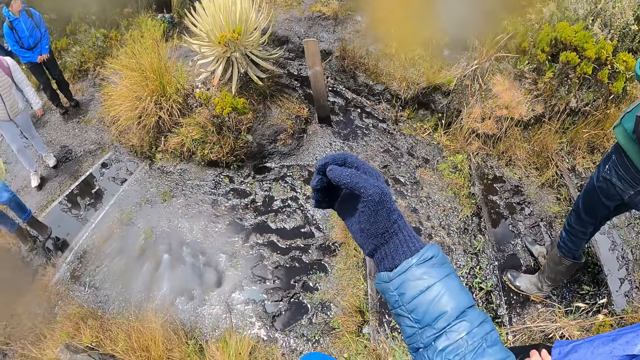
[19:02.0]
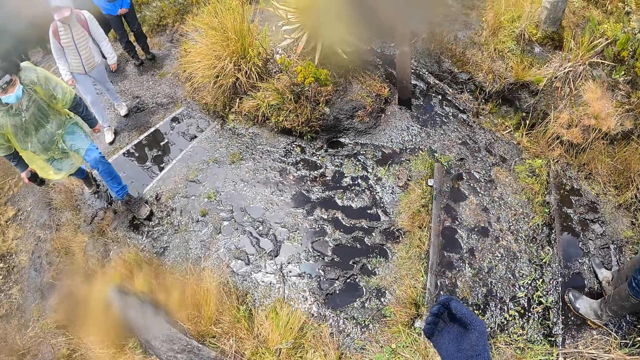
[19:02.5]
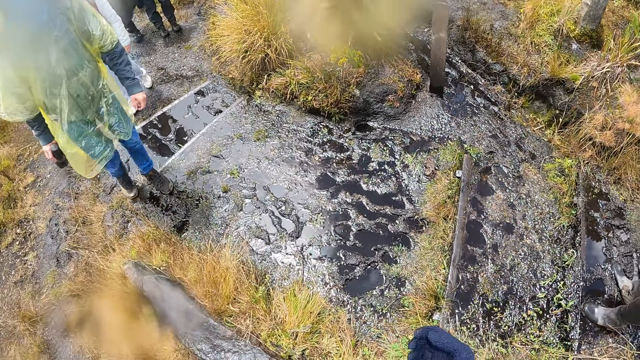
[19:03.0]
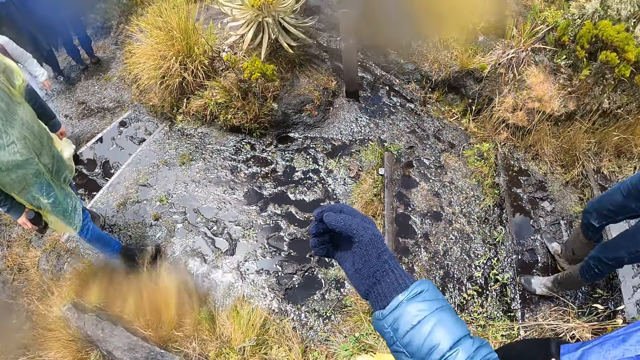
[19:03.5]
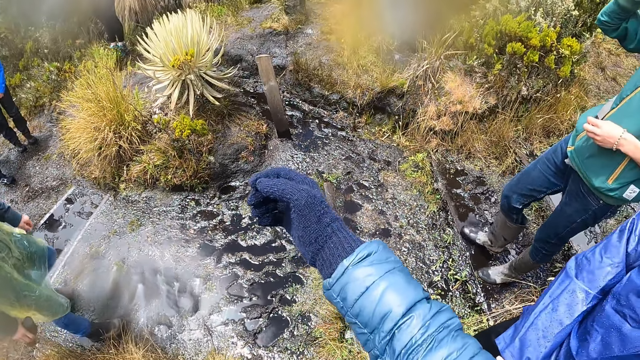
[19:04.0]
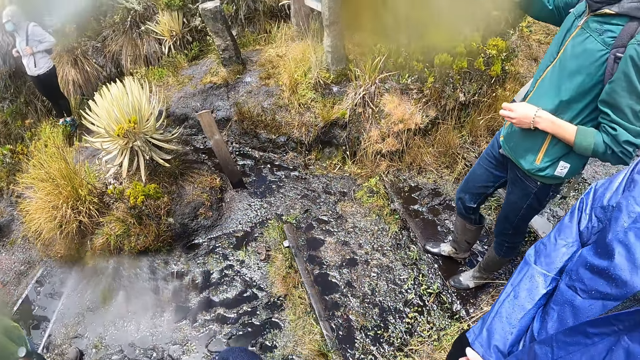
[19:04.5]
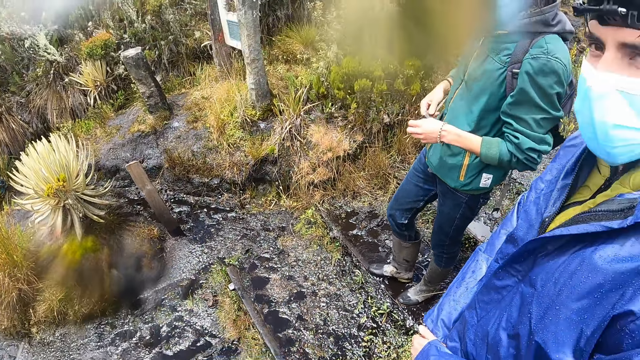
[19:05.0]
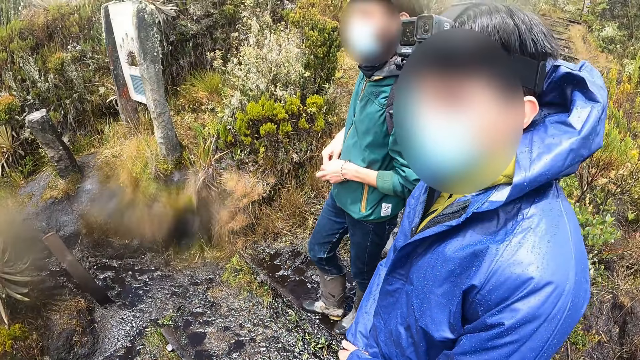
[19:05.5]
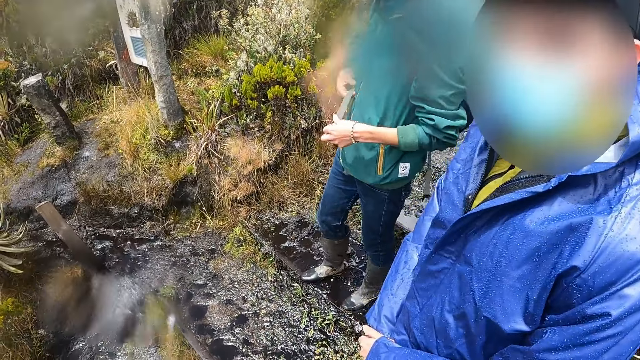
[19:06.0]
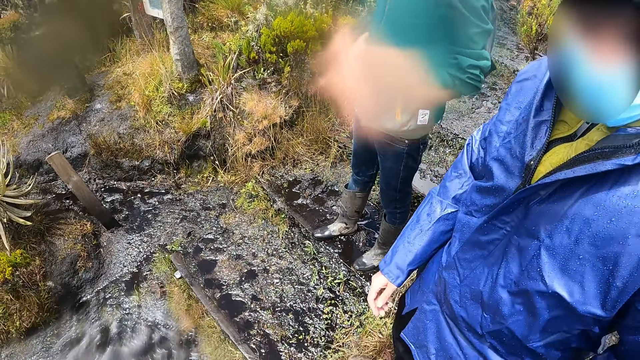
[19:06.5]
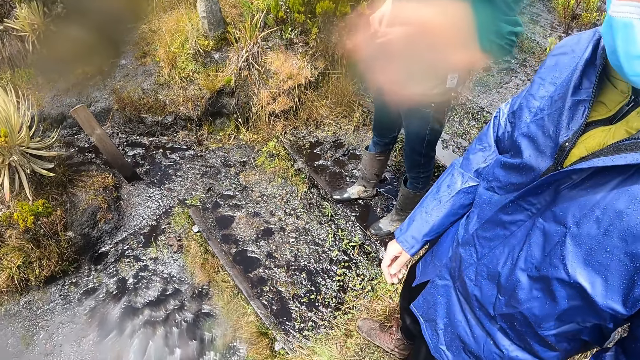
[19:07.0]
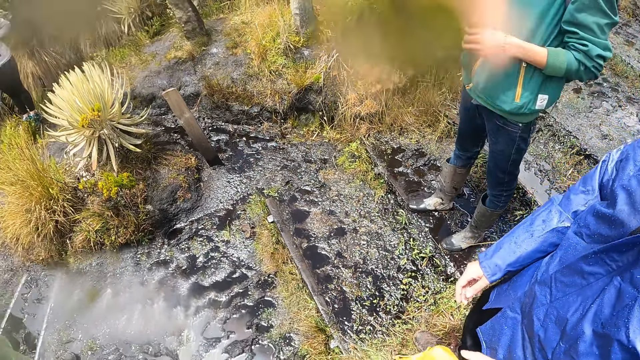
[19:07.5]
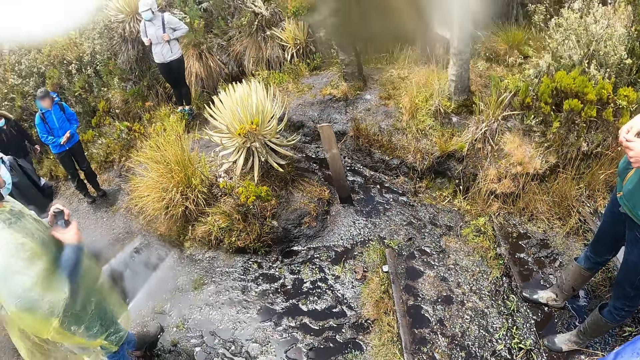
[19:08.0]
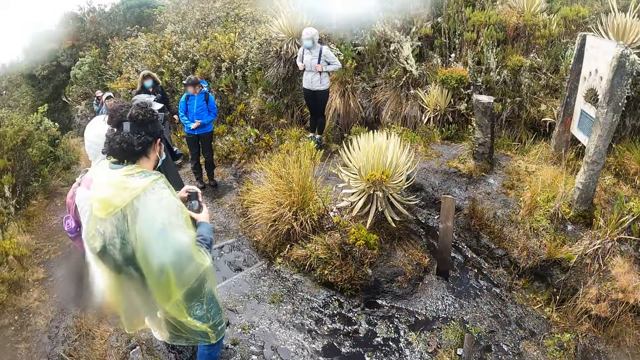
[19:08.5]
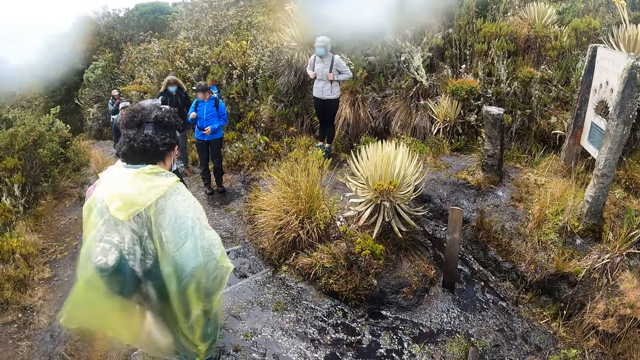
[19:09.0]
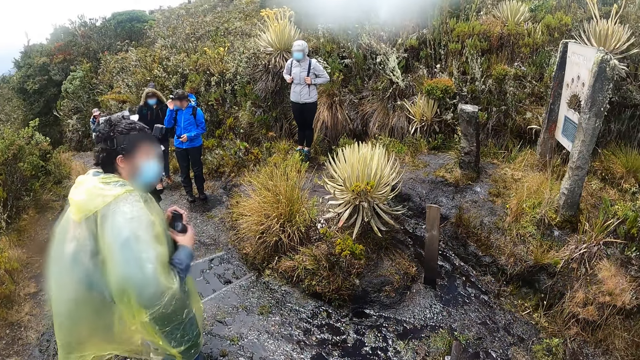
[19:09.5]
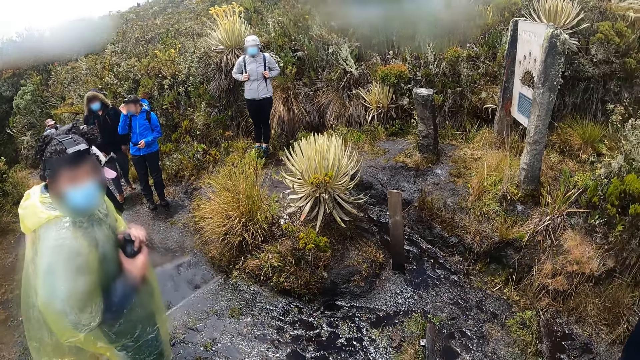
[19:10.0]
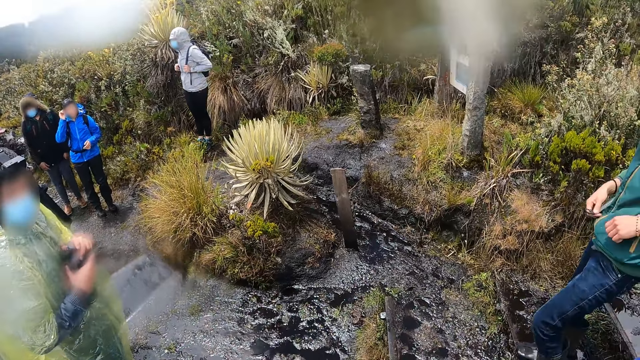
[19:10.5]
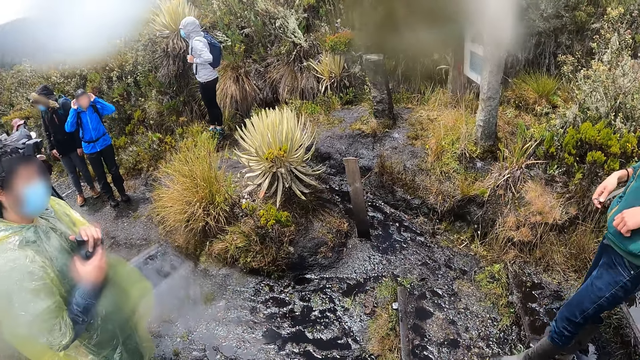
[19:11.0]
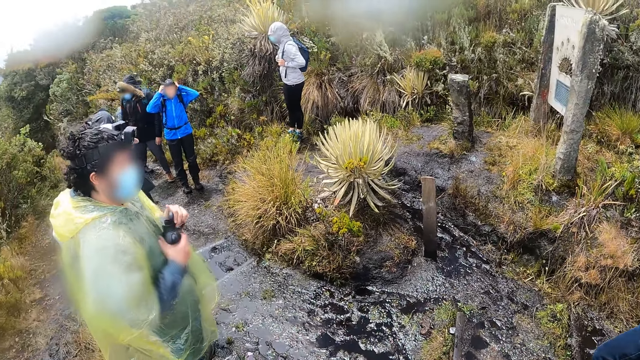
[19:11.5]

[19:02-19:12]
The camera wearer interacts with the man. Another man opens a bottle in his right hand with his left hand. The other man interacts with the camera wearer.

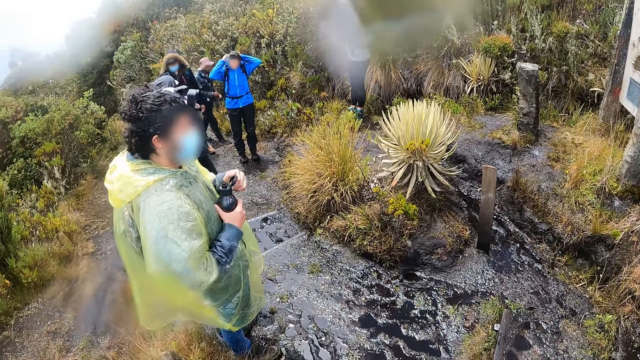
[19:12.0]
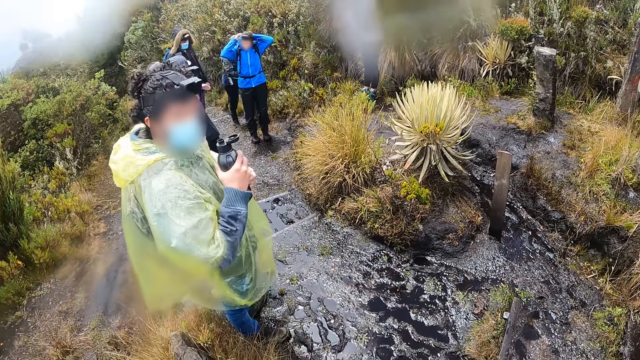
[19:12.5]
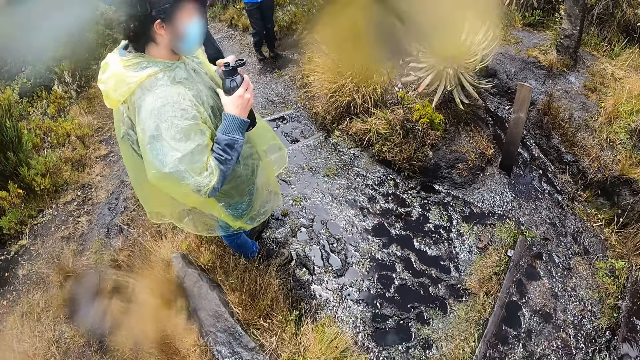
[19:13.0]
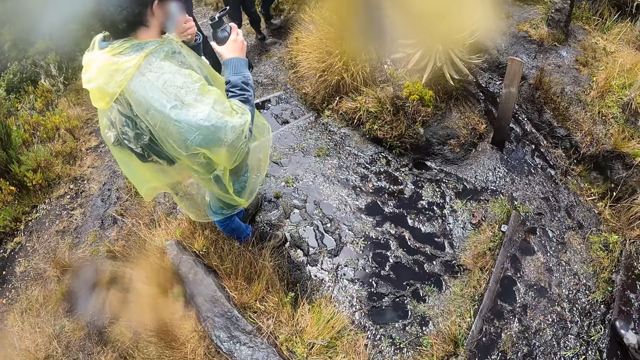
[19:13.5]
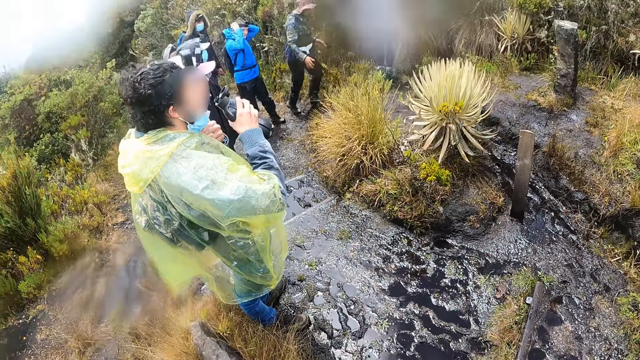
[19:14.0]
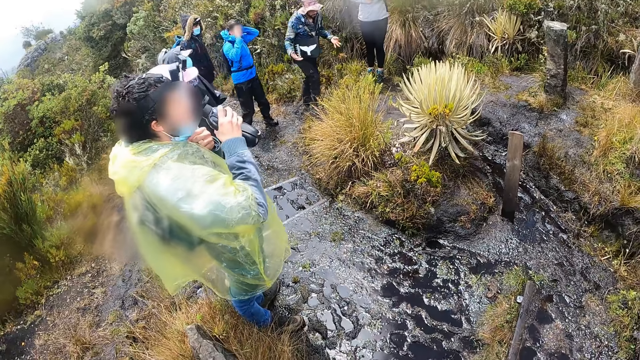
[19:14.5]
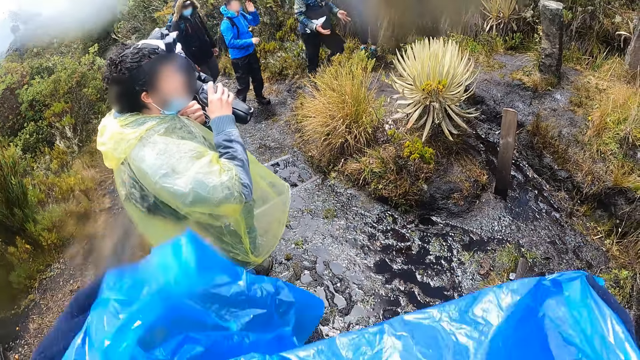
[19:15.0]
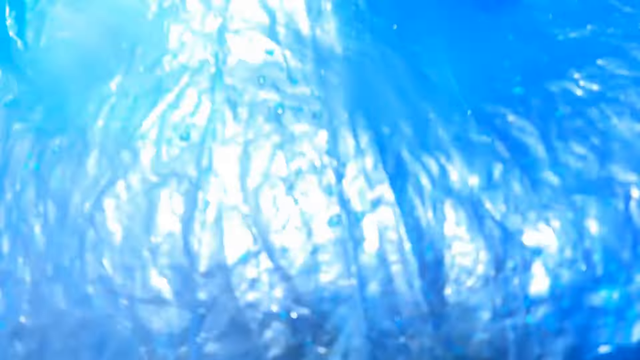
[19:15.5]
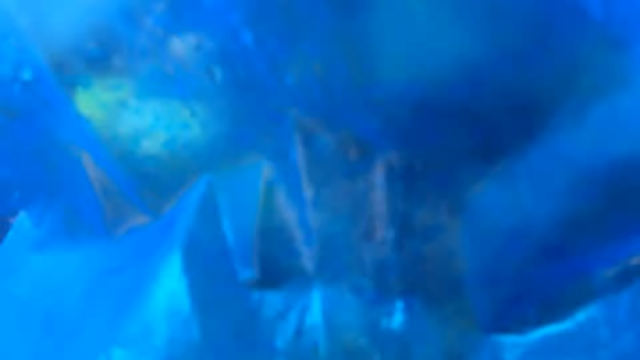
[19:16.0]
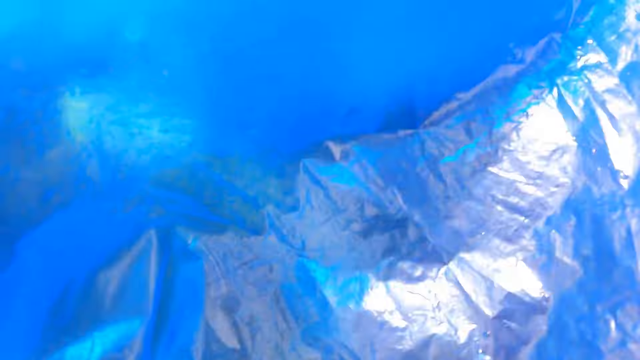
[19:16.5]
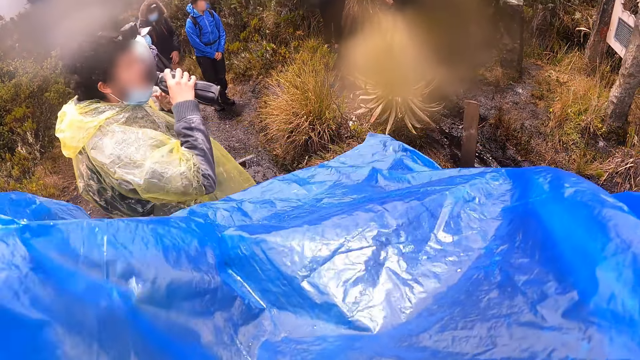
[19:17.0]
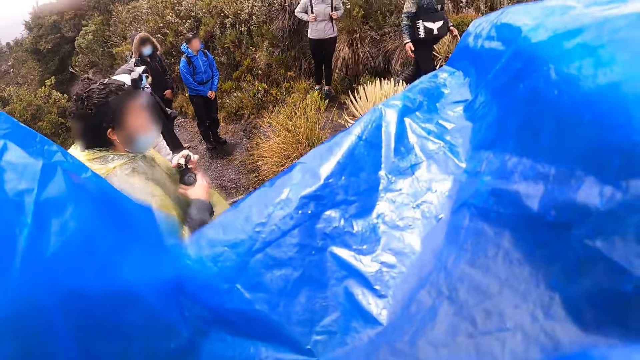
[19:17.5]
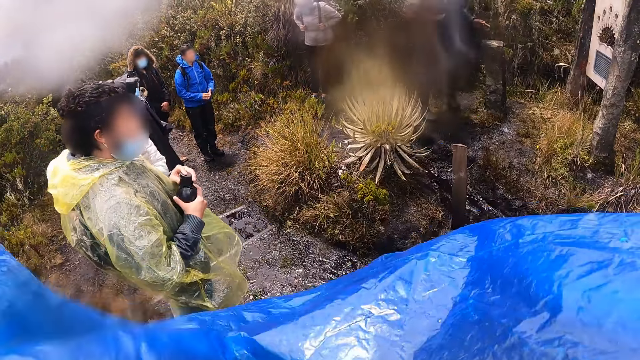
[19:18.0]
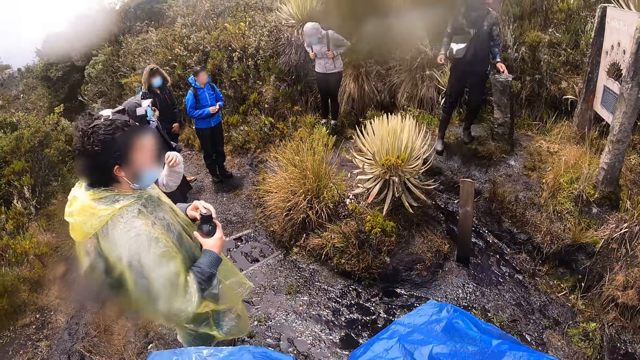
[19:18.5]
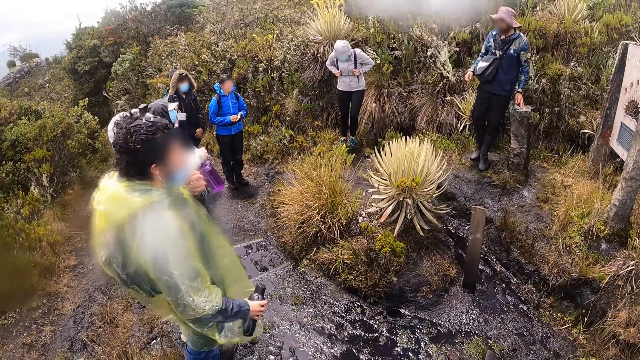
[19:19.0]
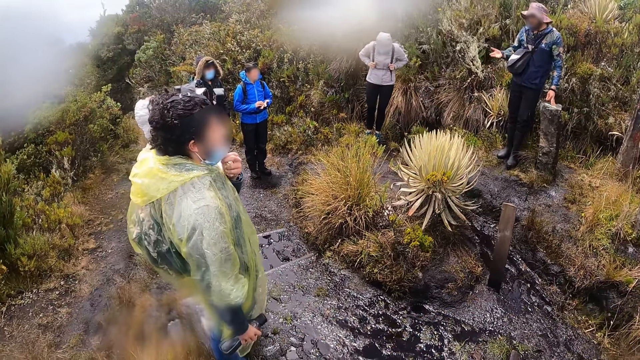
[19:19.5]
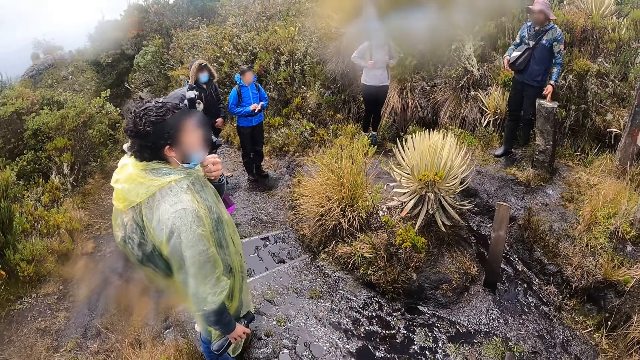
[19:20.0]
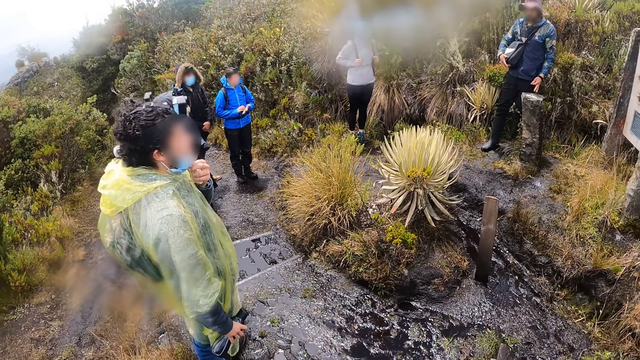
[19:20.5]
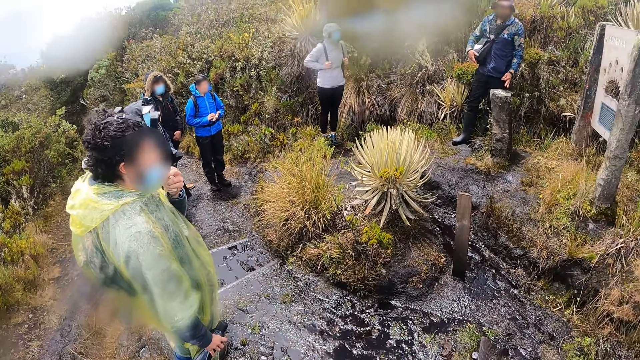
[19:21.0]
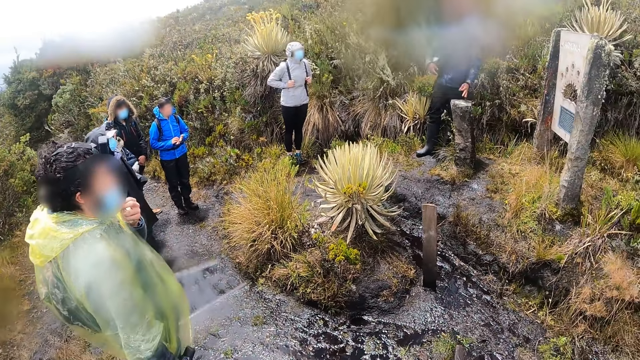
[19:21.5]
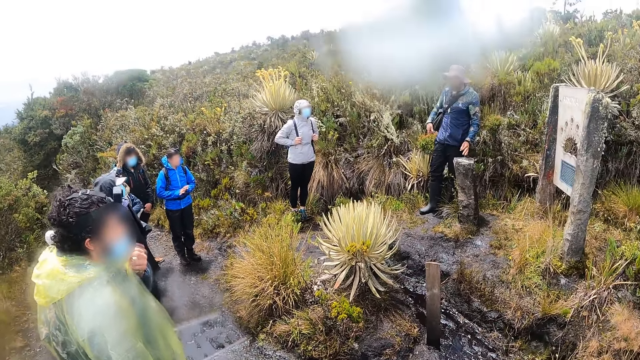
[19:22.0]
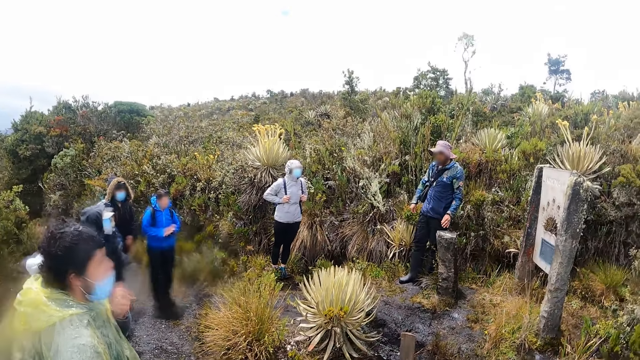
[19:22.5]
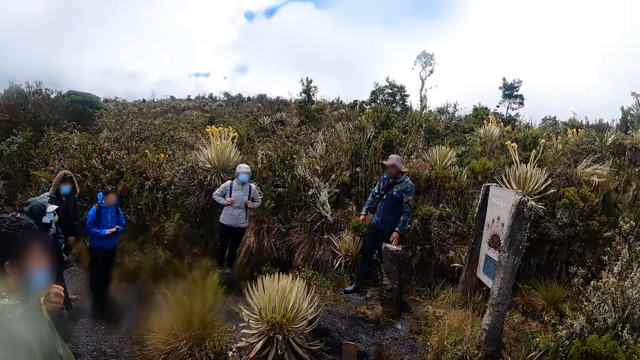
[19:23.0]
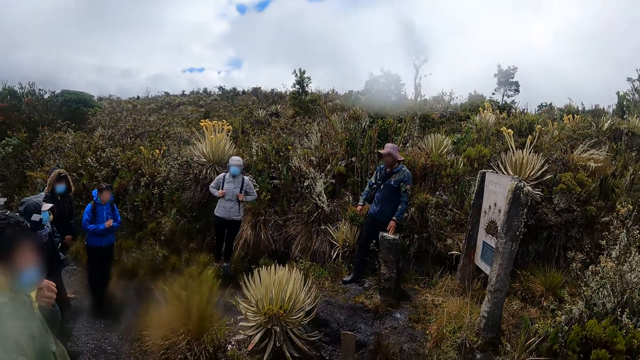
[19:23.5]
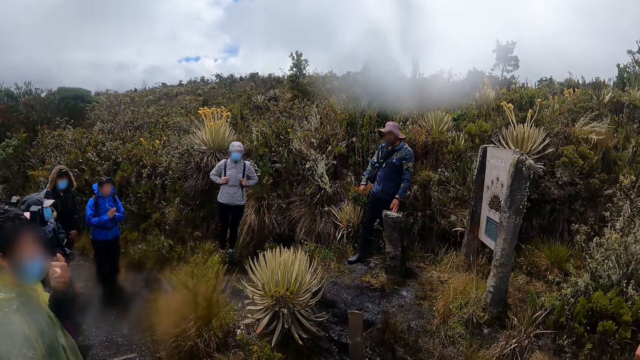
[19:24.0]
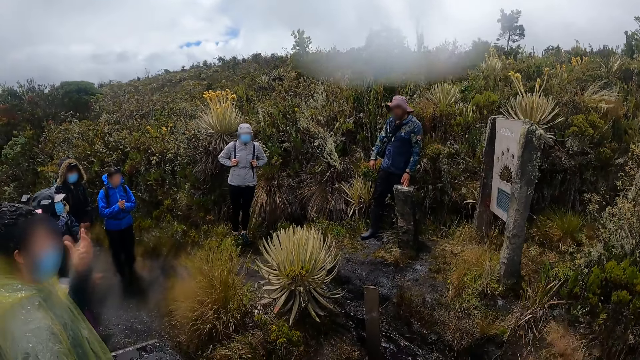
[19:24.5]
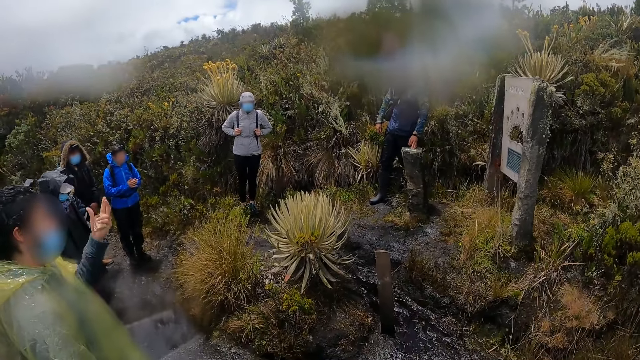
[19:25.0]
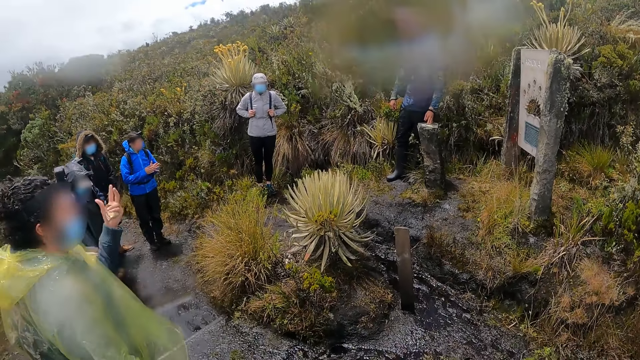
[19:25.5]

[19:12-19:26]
The man adjusts a nose mask on his face with his left hand. He drinks water from the bottle in his right hand. The camera wearer adjusts a plastic gown on her body with her hands. The man closes the bottle with his left hand. Another man interacts with a group of people. The first man adjusts the nose mask on his face with his left hand.
